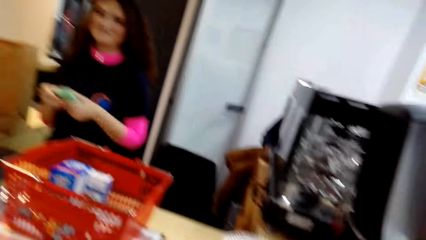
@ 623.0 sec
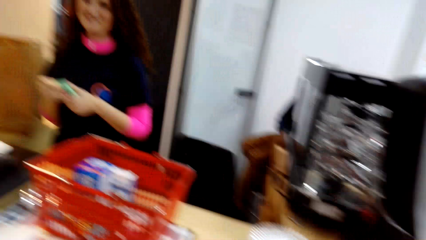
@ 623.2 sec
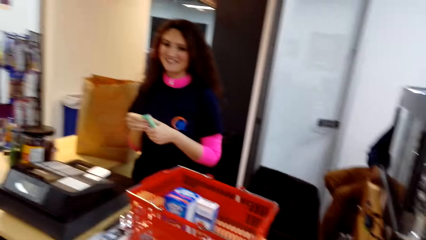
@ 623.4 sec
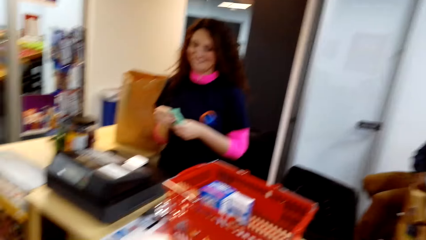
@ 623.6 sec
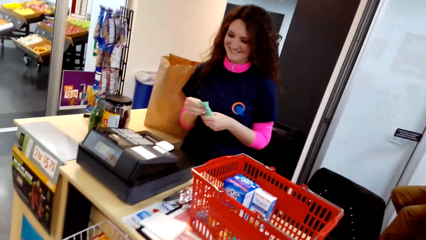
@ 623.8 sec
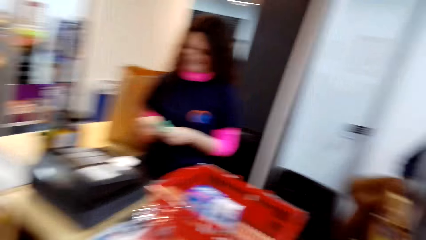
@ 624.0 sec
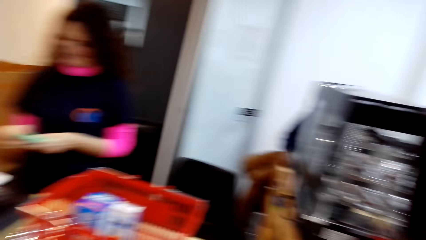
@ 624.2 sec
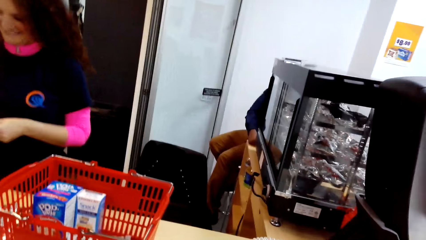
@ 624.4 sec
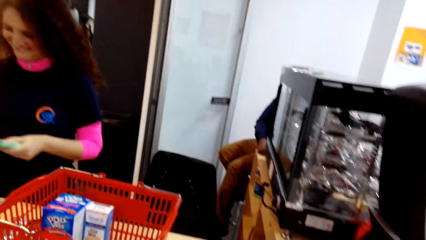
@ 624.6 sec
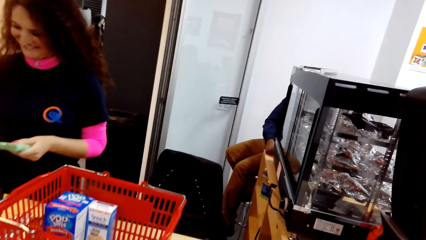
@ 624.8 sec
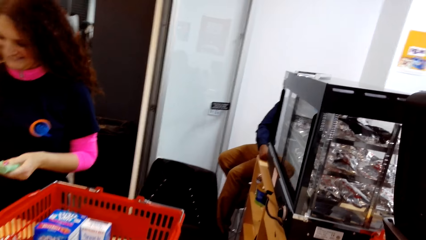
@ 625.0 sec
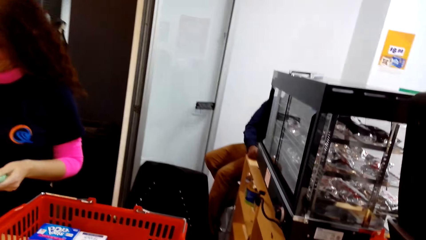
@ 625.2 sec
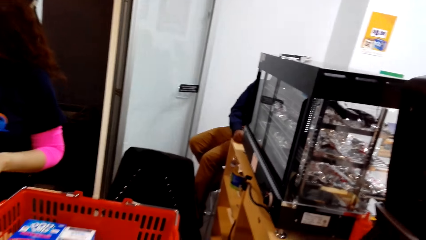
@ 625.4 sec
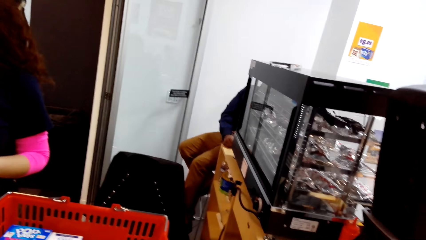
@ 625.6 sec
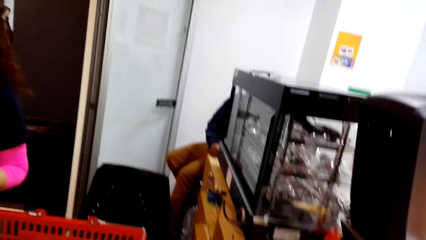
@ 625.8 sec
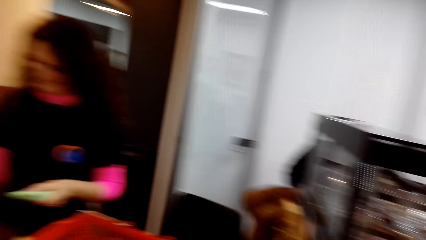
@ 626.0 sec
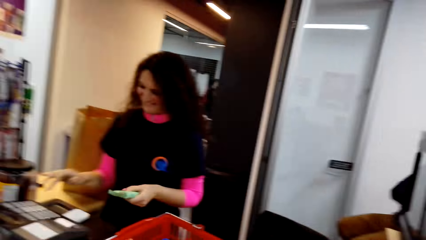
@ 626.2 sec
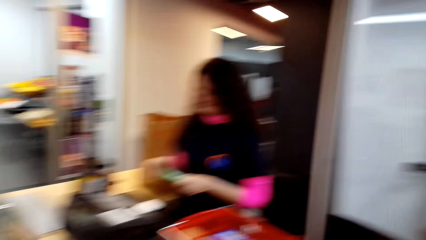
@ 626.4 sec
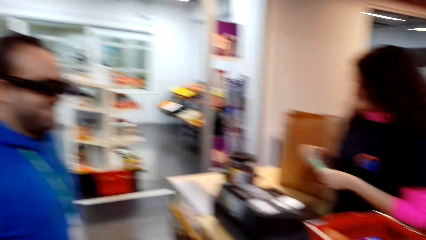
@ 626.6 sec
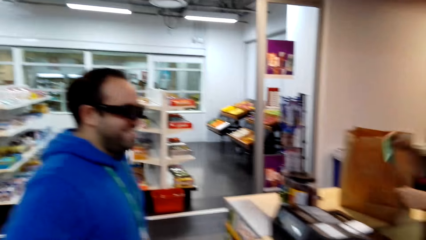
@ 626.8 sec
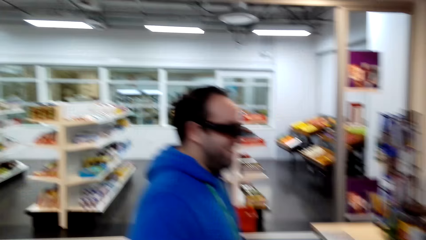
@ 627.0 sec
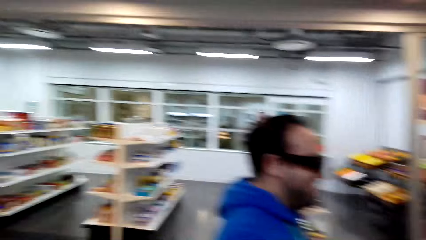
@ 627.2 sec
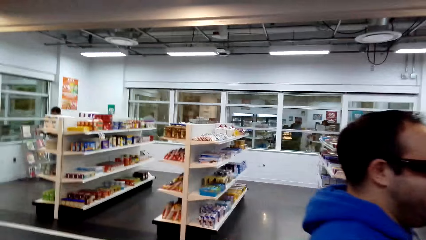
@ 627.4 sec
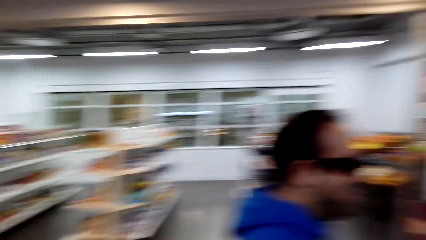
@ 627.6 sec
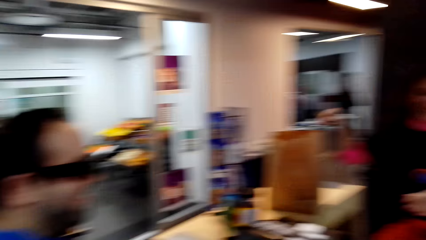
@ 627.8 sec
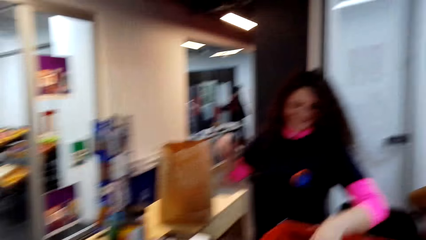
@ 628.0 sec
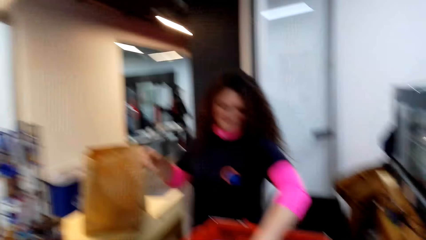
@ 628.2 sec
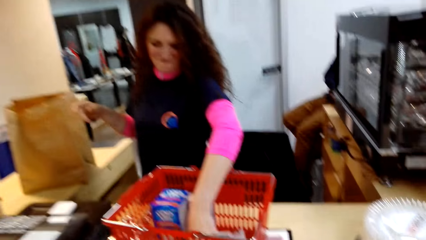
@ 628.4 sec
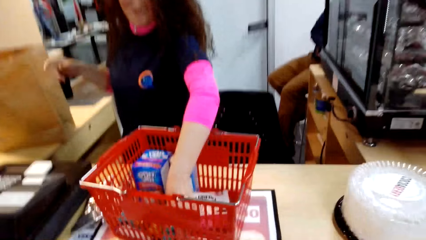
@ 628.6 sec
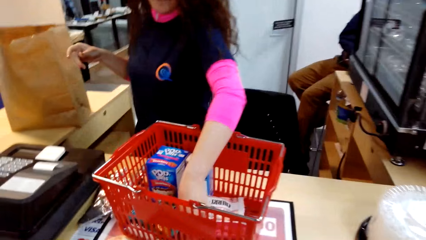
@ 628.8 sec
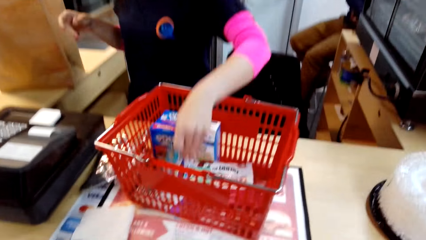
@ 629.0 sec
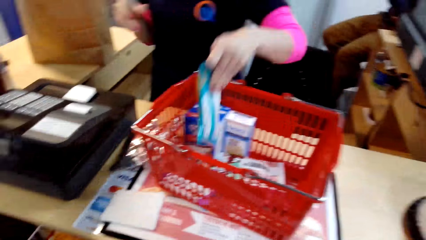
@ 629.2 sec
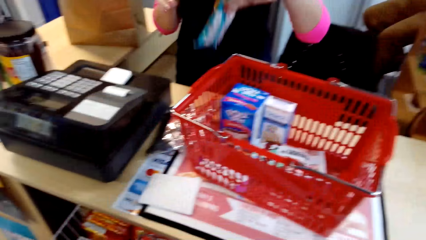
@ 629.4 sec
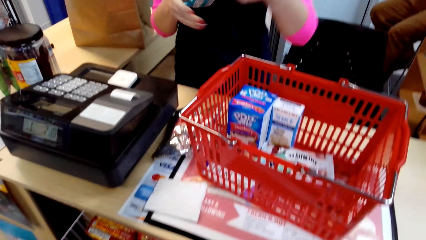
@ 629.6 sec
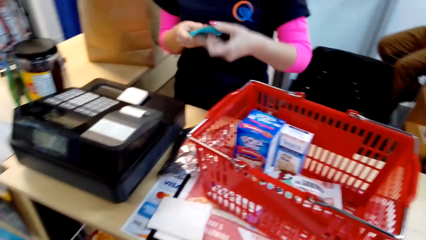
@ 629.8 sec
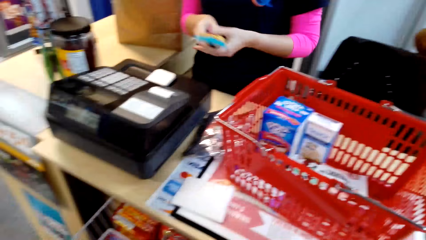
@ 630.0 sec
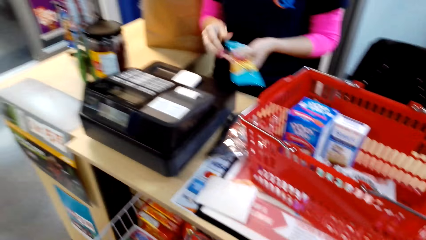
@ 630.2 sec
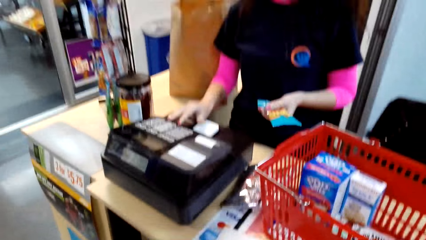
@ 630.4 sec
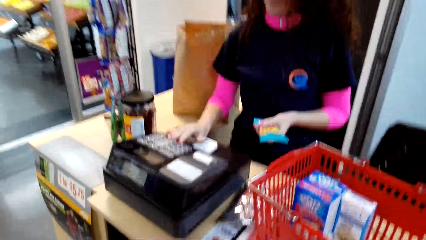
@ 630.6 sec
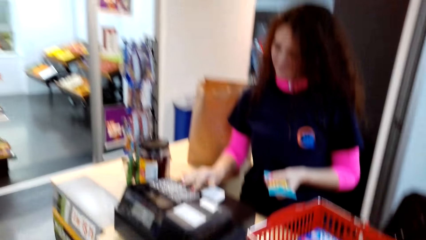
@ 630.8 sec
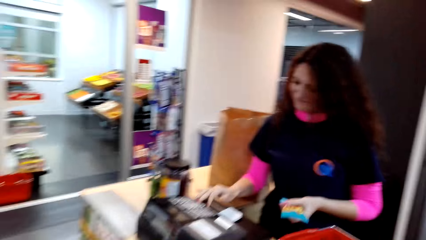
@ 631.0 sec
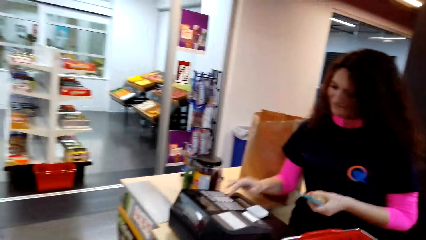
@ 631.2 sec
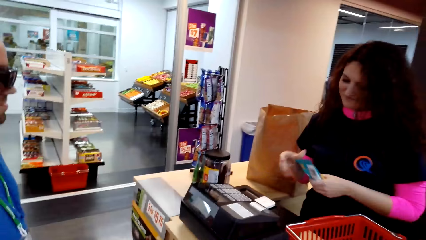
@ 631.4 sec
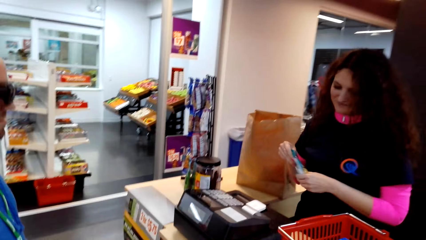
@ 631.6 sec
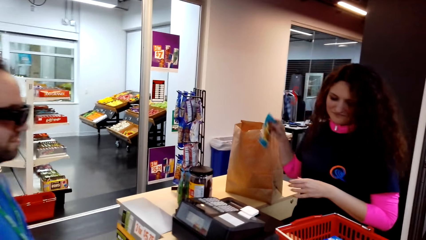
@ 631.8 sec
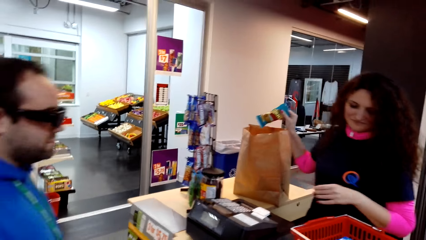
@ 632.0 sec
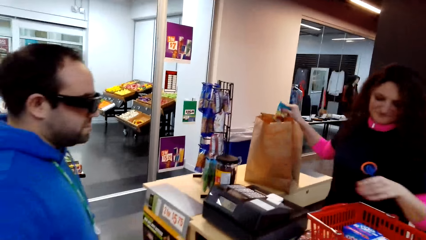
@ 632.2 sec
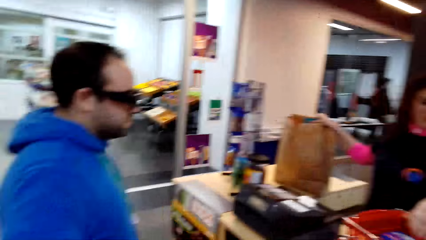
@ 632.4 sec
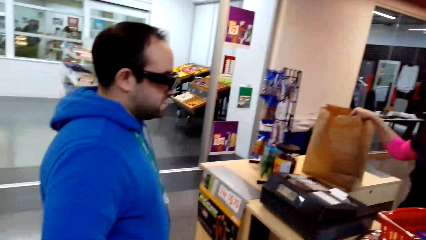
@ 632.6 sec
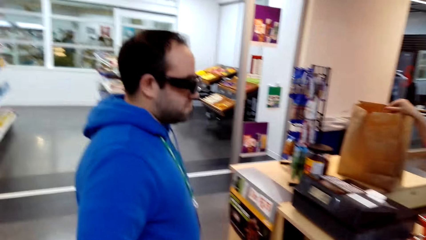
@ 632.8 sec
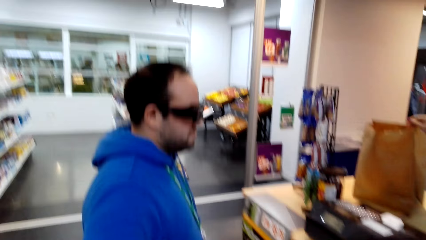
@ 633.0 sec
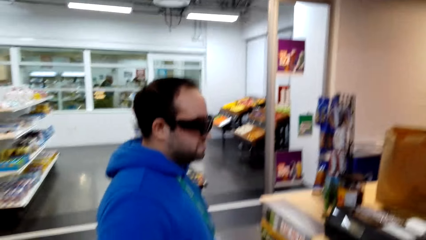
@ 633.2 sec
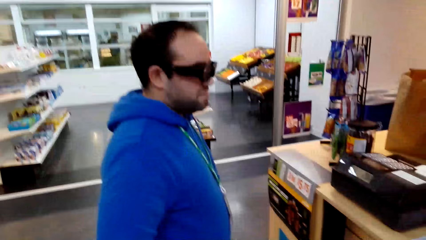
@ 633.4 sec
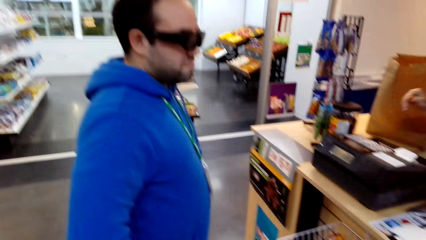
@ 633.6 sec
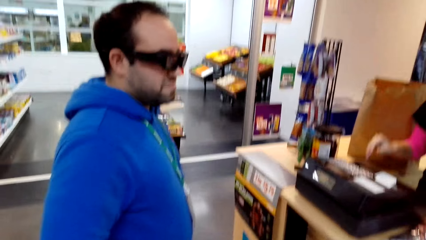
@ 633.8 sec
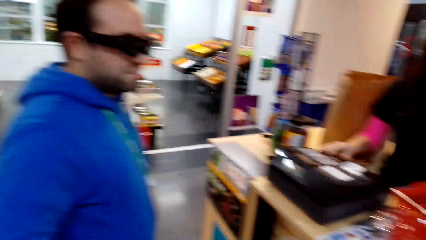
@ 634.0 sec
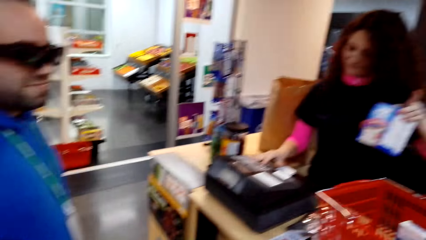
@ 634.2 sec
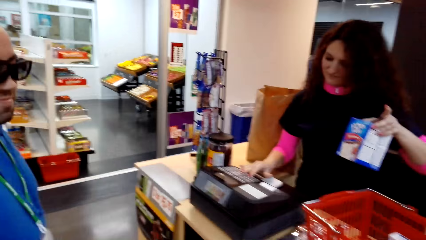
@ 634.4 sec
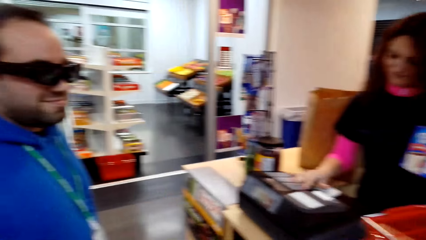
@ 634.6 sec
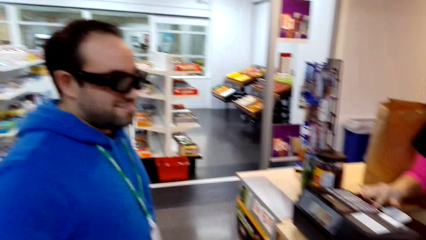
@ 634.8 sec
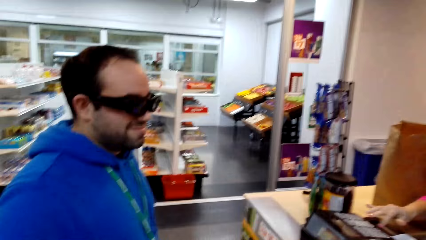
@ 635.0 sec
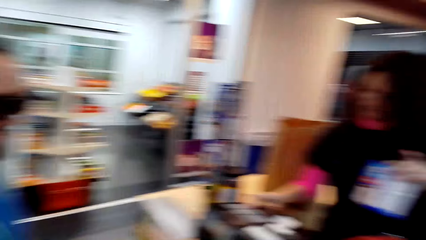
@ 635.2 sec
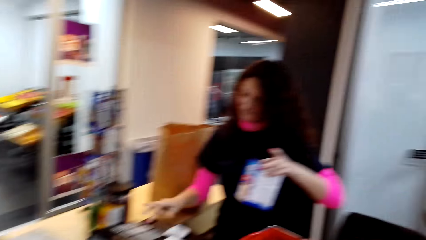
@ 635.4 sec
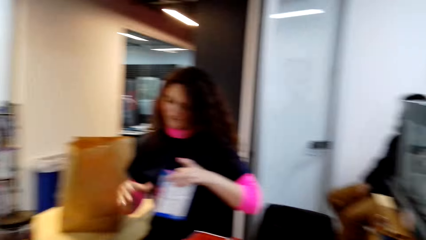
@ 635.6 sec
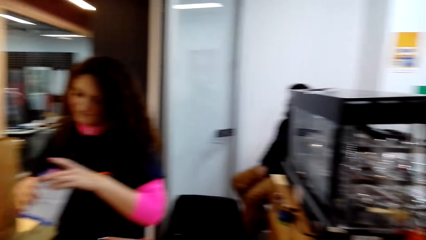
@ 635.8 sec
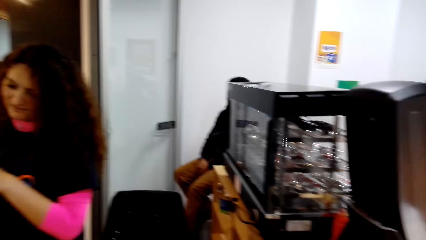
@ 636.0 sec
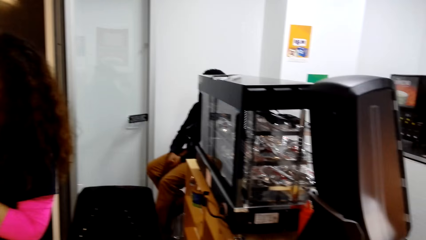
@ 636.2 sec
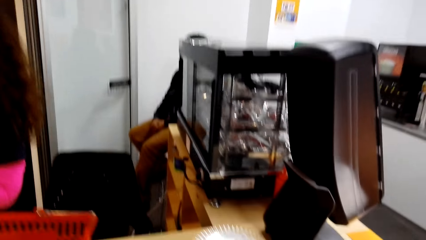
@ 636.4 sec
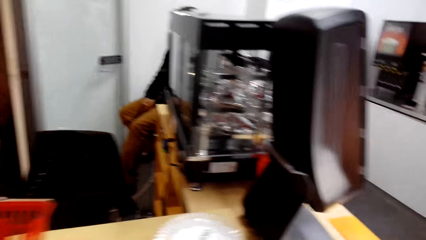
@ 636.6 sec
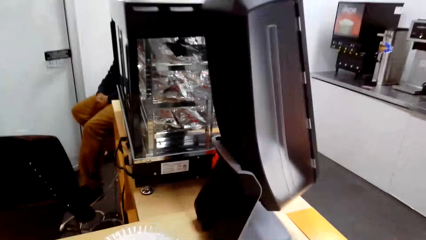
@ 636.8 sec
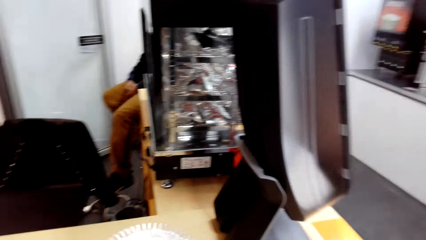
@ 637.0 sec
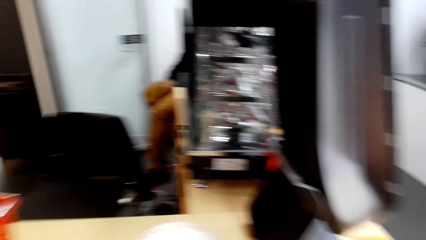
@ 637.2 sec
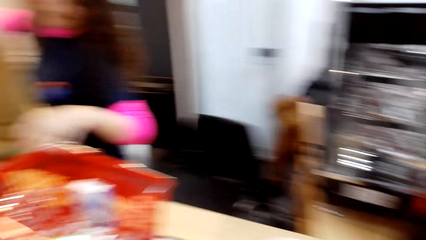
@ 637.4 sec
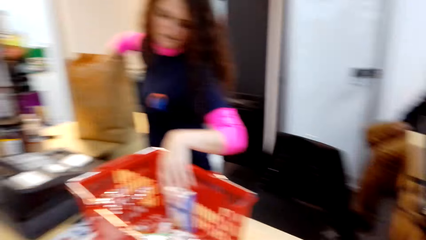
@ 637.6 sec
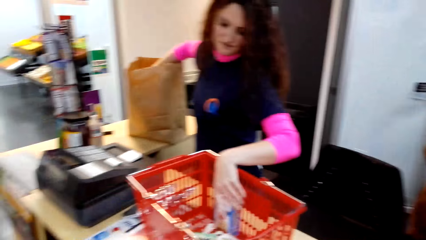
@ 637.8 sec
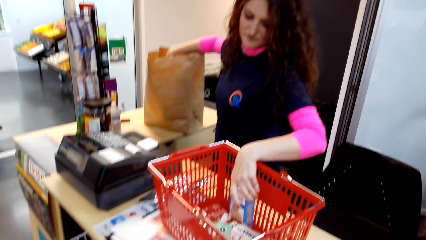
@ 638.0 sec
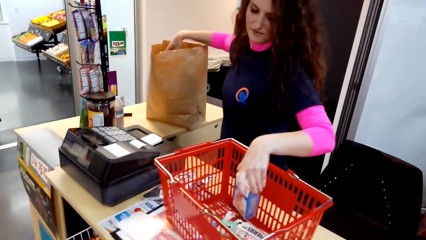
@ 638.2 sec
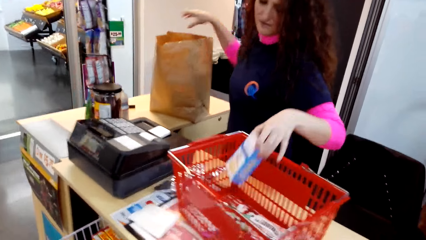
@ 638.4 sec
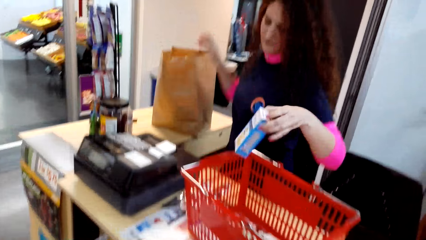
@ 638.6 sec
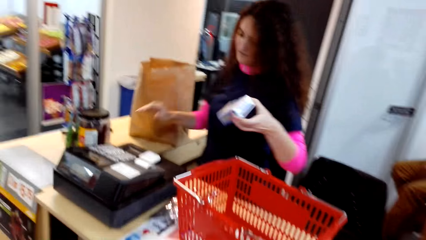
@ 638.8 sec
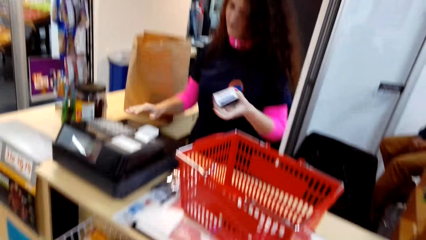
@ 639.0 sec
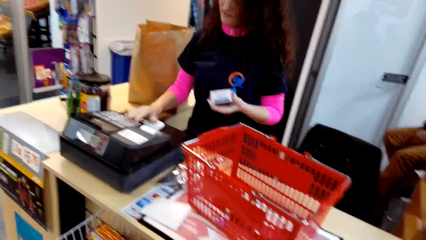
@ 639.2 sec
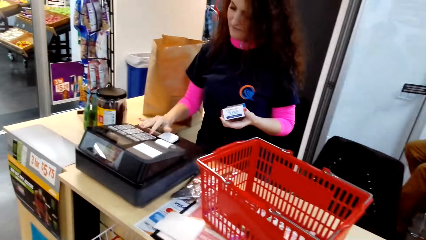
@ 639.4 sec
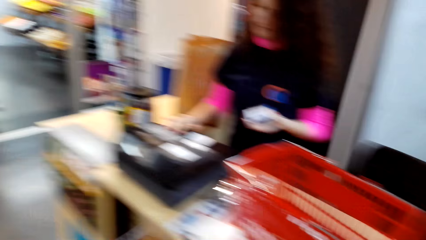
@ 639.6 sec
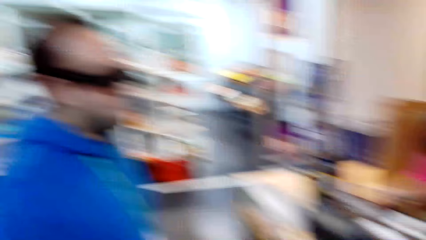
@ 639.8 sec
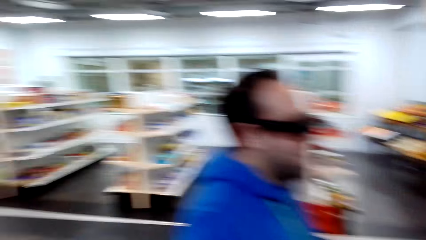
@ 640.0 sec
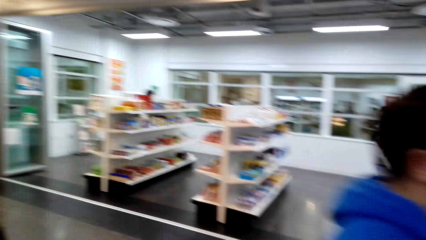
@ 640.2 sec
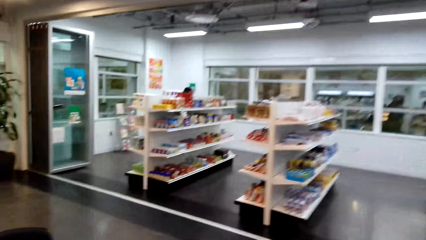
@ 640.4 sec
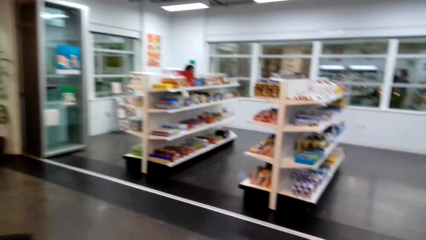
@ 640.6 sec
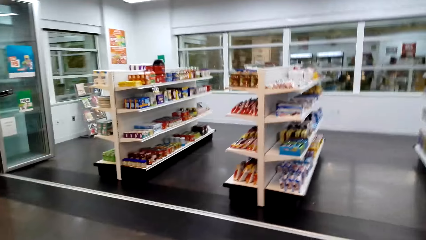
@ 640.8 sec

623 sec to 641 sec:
The lady holds the shopping with the other hand, puts the shopping in the carrier bag and picks the shopping. She holds the shopping with the other hand. She holds the shopping with the other hand again. She operates the cashier machine, holds the shopping with the other hand, drops the shopping in the carrier bag, presses the cashier machine, holds the shopping with the other hand, picks the shopping, puts the shopping in the carrier bag and presses the cashier machine.
